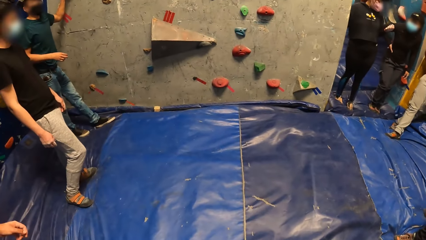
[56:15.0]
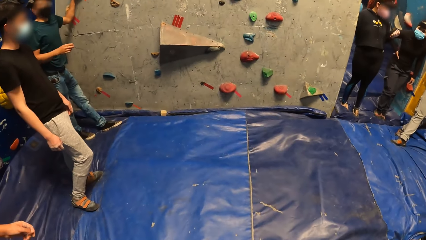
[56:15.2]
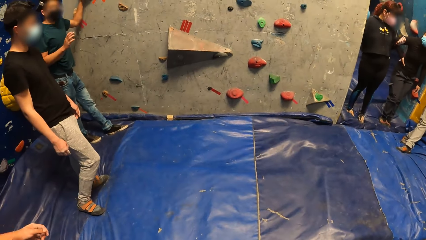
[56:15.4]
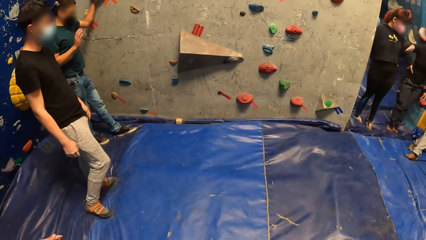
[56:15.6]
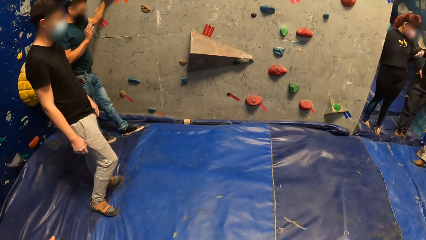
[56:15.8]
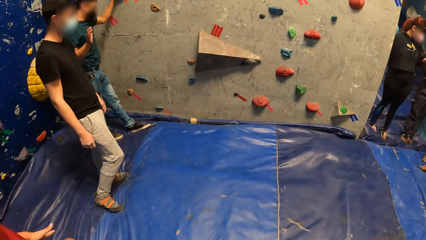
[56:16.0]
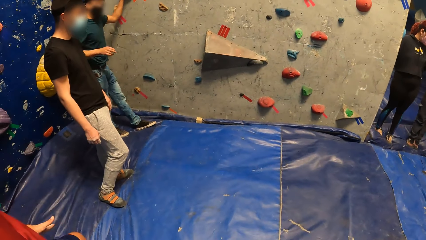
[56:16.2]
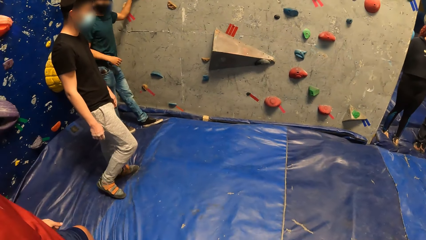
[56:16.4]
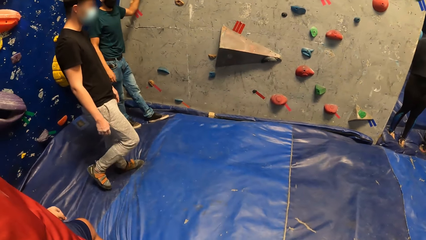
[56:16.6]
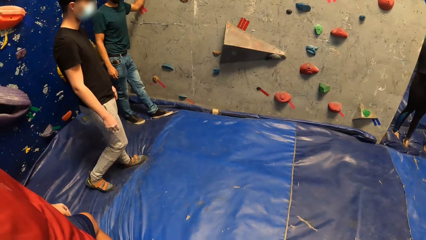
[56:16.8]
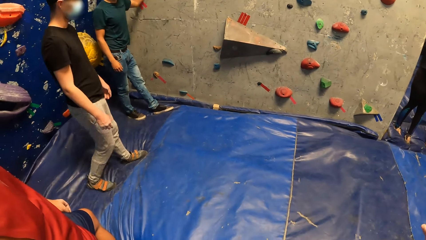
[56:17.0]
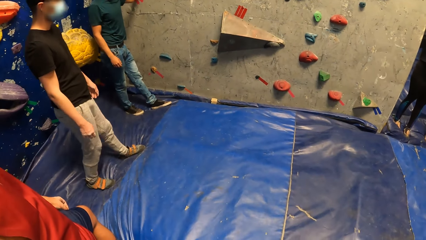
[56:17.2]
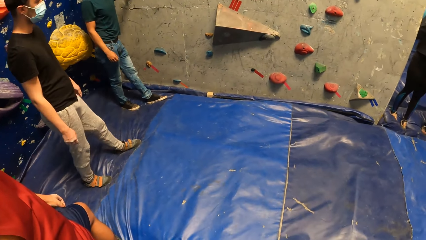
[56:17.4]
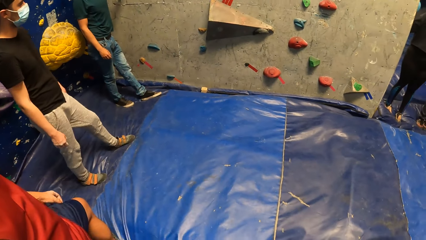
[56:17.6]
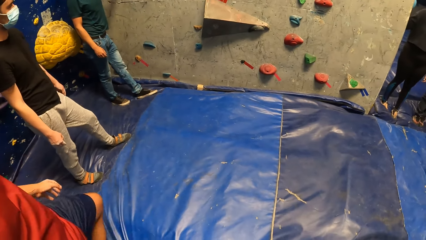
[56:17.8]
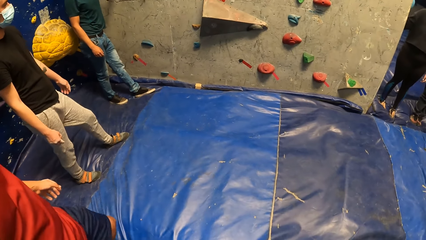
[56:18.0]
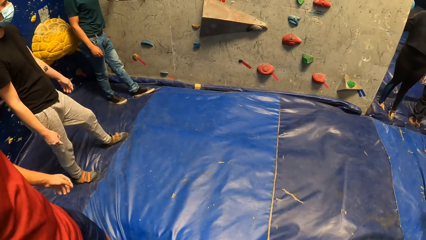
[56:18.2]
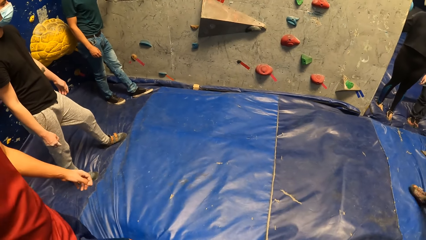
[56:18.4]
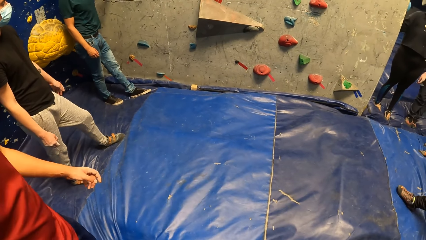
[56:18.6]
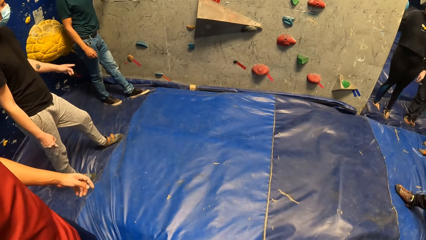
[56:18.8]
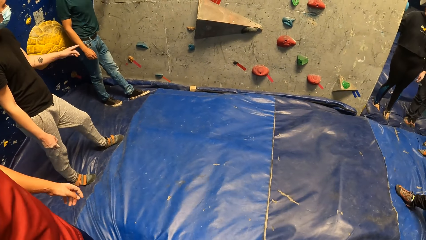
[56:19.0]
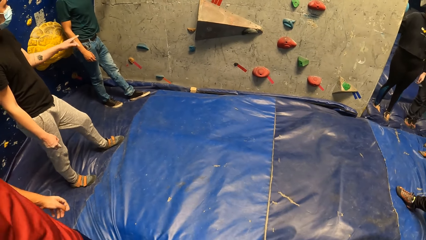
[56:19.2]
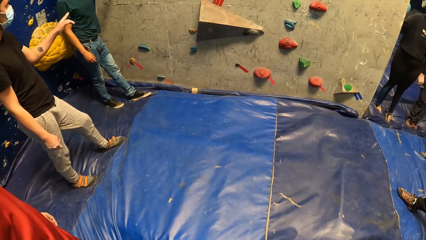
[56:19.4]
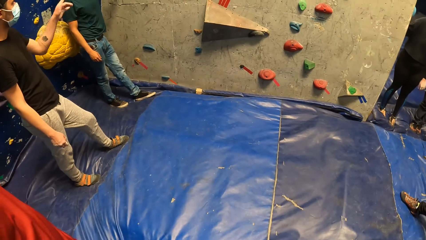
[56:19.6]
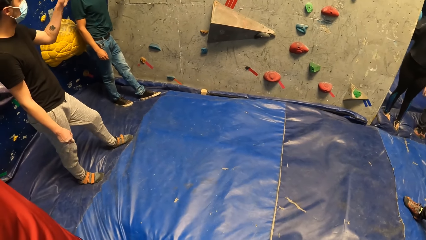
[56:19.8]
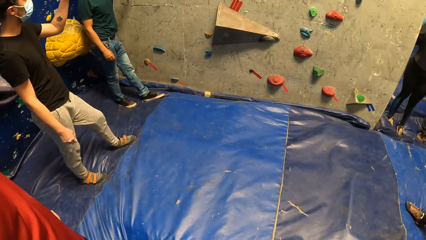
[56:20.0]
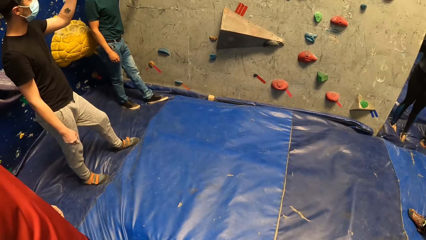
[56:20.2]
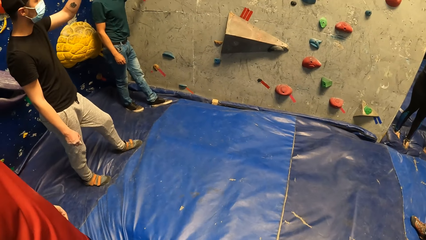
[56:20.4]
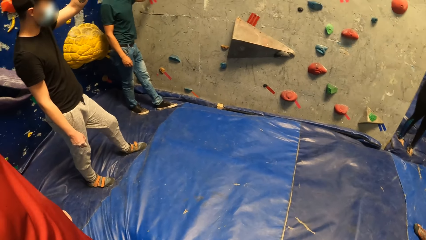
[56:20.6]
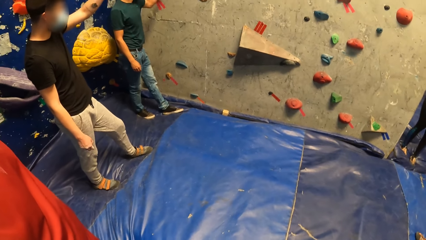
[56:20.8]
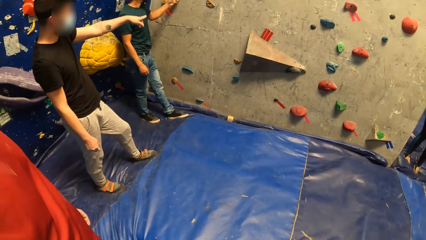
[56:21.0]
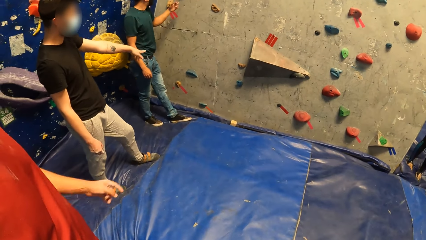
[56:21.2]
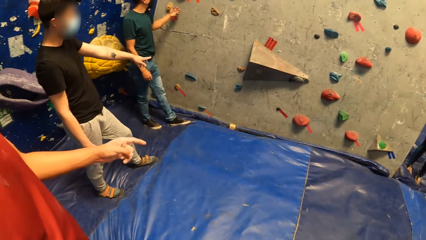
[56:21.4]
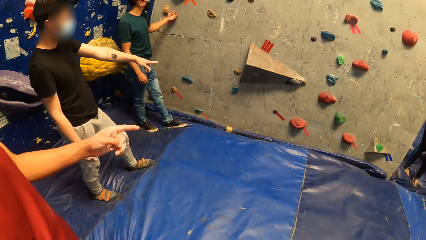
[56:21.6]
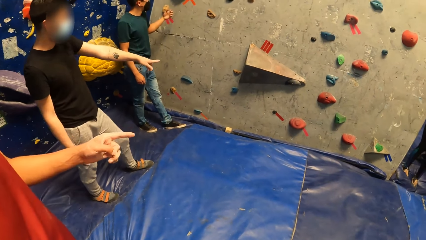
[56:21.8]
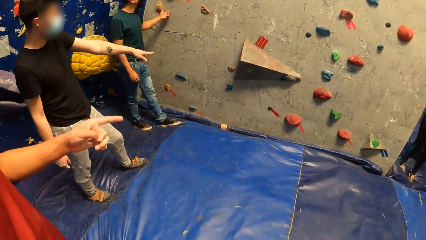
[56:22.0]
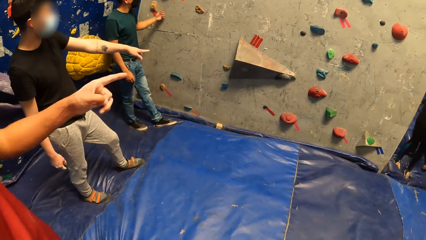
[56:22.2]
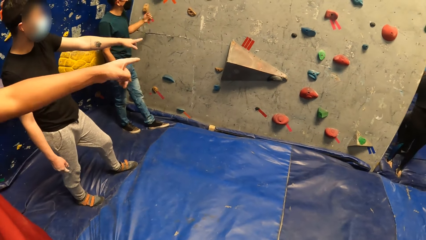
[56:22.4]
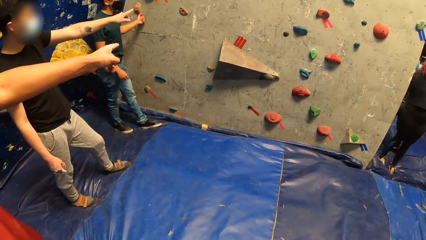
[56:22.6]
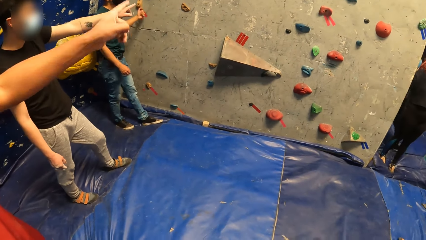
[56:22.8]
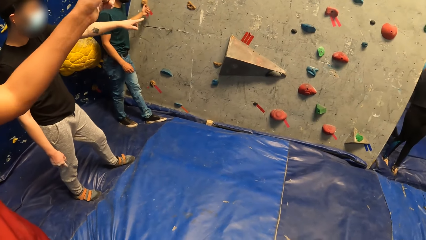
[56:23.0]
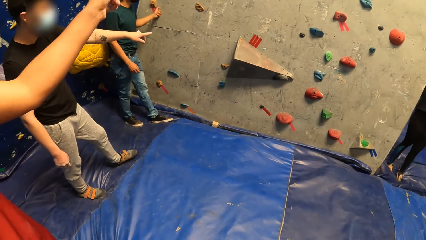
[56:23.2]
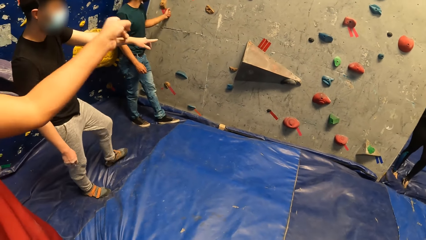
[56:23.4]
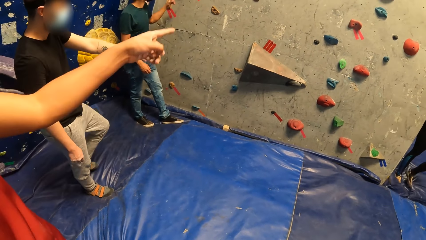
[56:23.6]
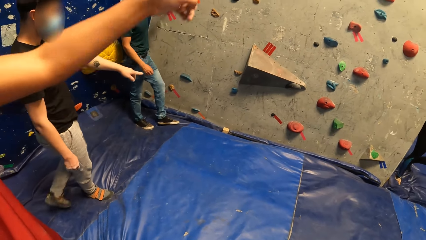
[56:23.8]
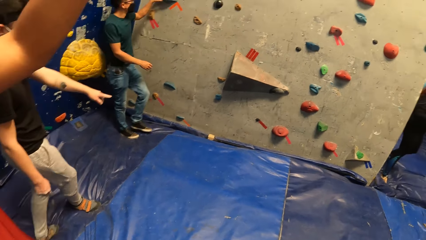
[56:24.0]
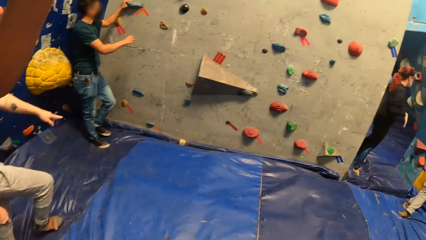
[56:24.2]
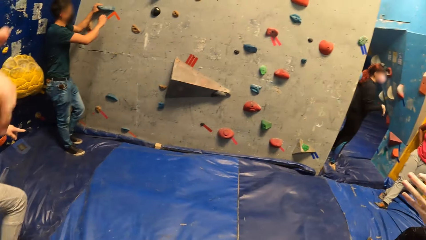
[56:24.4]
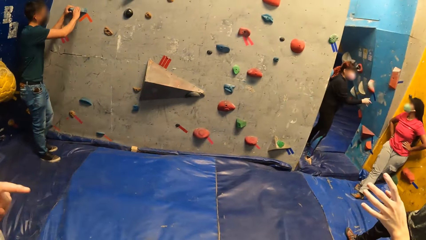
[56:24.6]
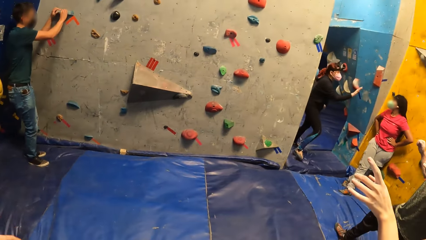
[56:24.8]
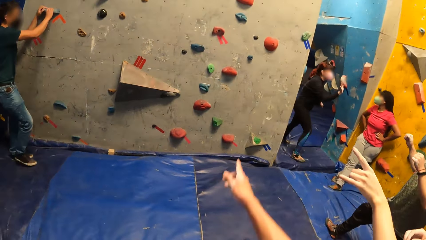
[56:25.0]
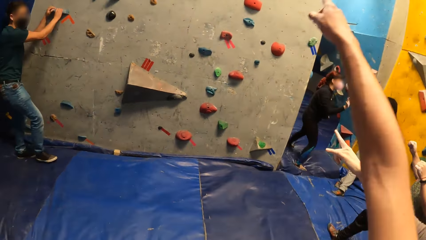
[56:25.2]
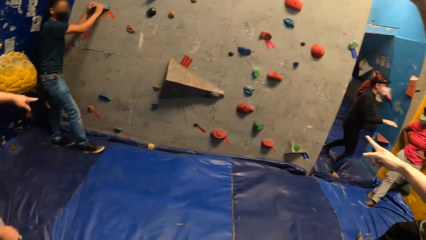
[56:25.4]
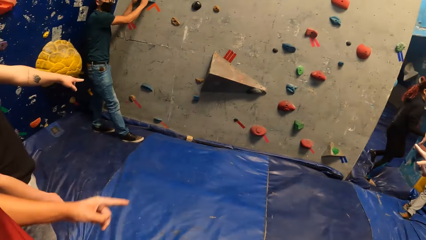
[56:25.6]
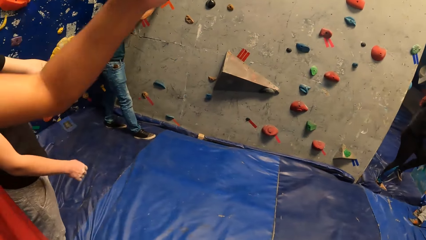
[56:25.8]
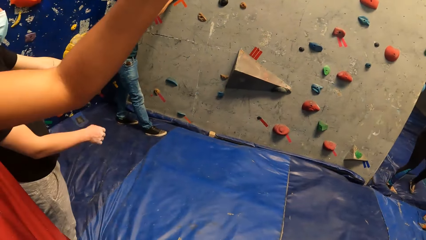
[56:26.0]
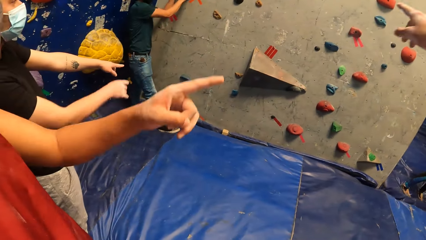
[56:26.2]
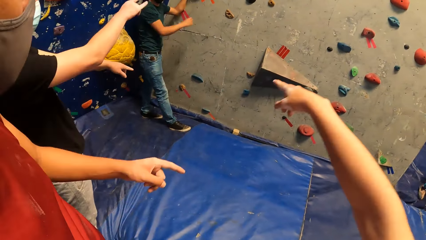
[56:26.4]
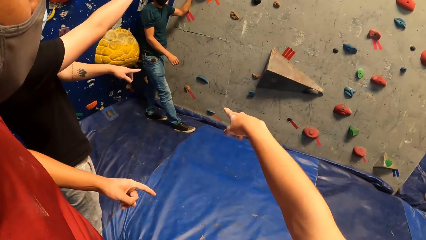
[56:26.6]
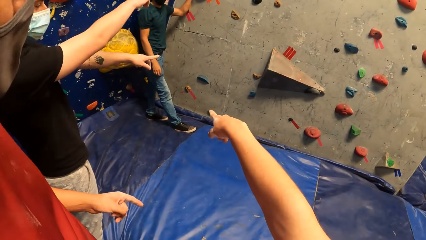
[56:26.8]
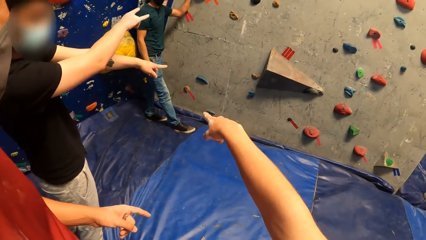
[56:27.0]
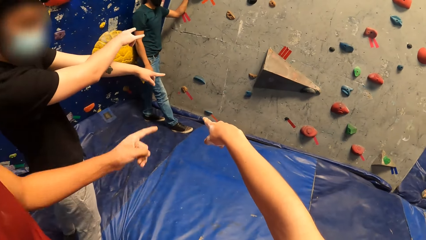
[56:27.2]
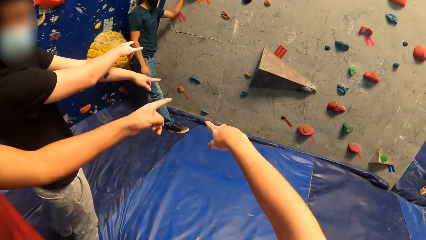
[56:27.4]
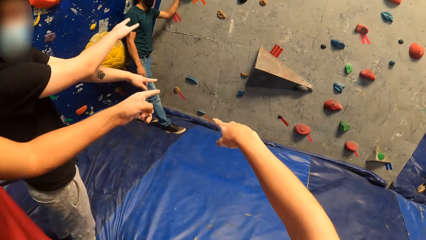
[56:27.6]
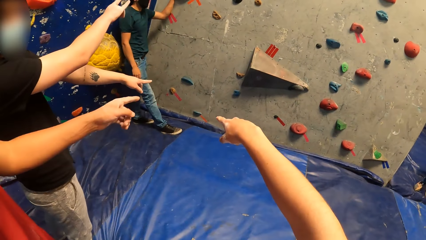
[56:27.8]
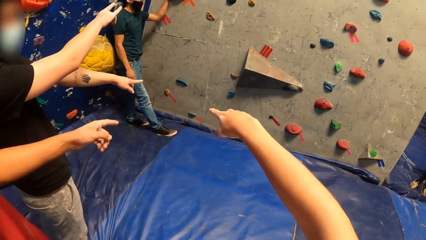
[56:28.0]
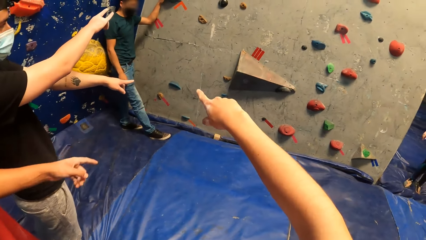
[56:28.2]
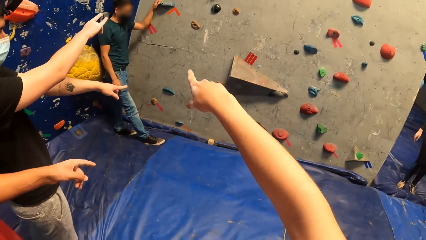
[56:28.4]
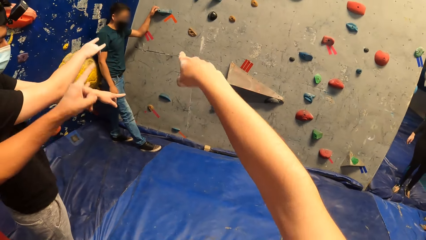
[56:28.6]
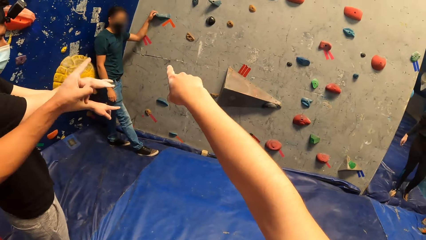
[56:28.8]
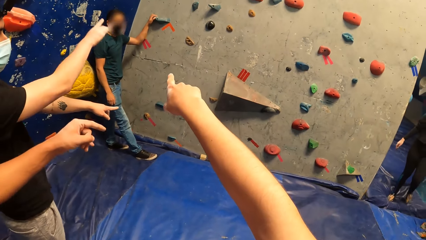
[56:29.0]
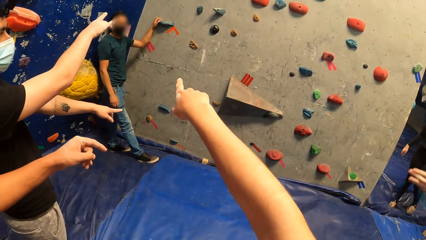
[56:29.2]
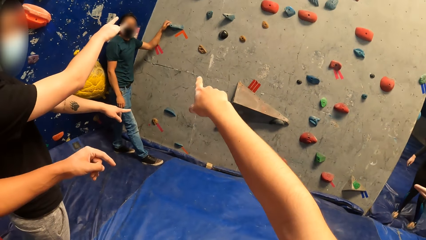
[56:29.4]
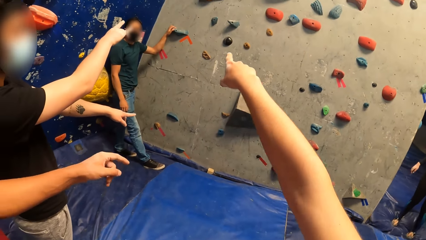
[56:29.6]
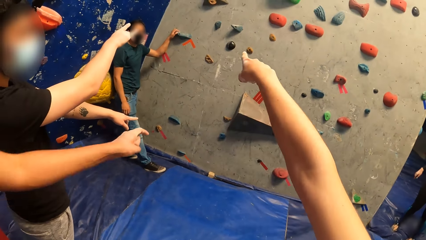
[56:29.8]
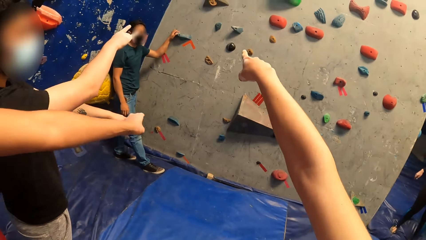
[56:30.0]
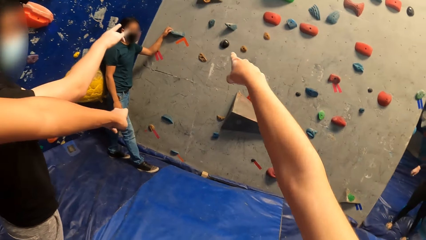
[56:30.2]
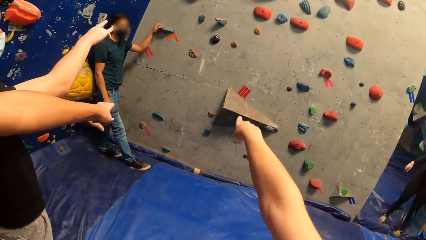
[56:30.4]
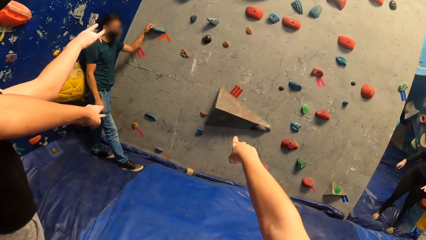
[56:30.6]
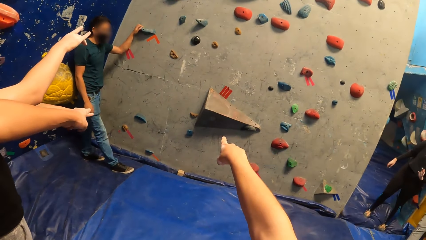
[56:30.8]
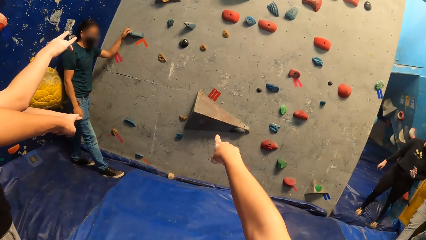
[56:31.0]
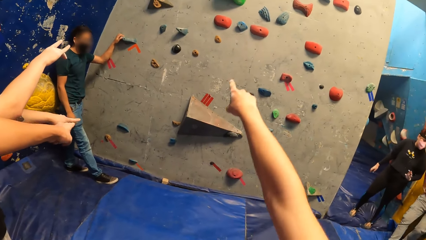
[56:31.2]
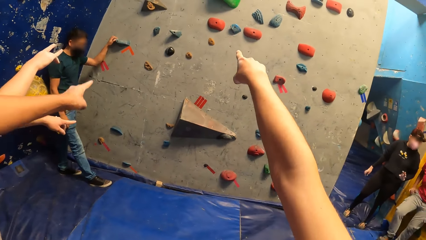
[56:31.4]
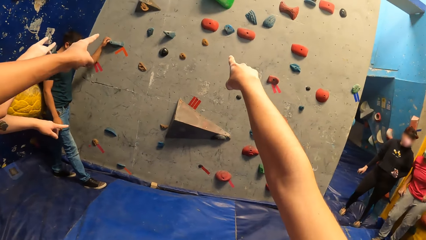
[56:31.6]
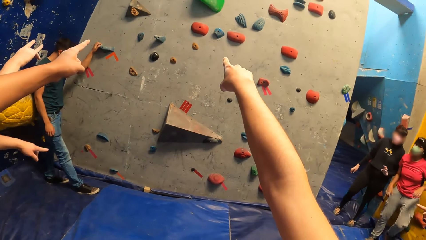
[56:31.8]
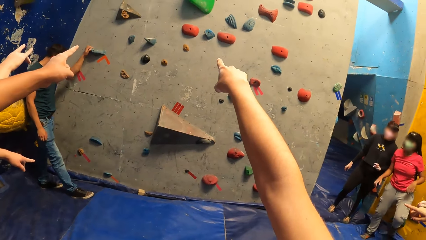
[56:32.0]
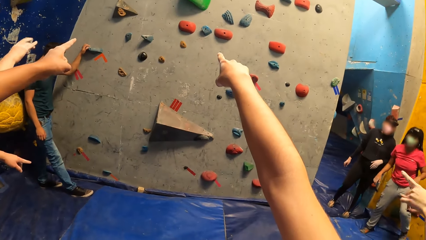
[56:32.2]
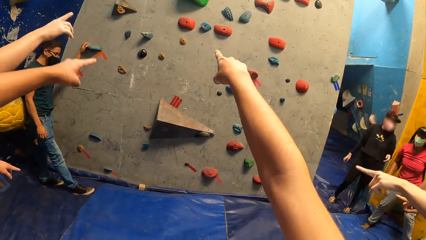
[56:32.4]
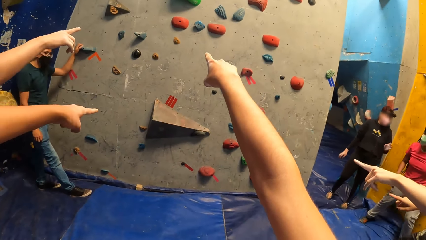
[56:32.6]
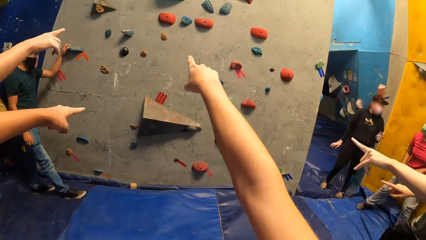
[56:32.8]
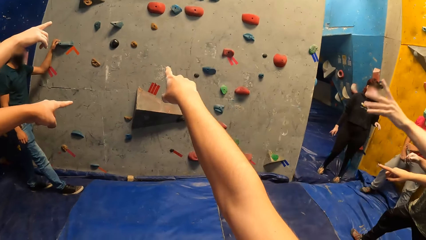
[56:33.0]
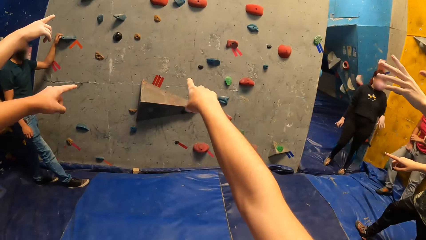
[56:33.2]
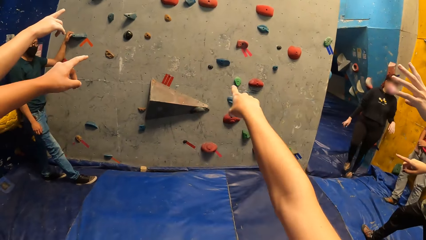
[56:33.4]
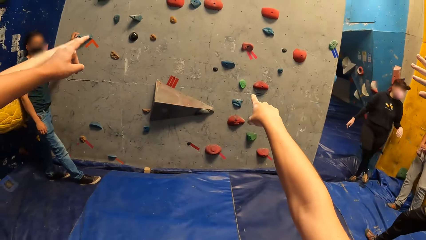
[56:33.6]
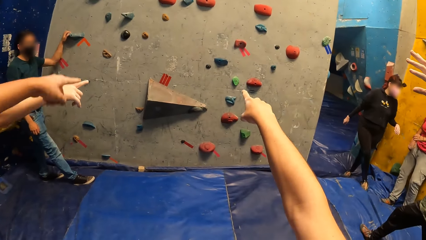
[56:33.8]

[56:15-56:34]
A man interacts with the group of people. He knocks the bouldering wall with his left hand, holds a rock, and places his right hand on the climb hold on the bouldering wall. The camera wearer points at the climbing wall. They interact with the group of people. A woman interacts with another woman.
